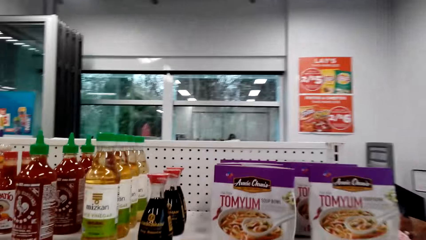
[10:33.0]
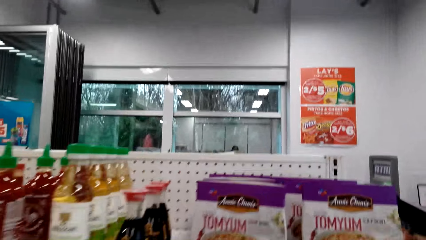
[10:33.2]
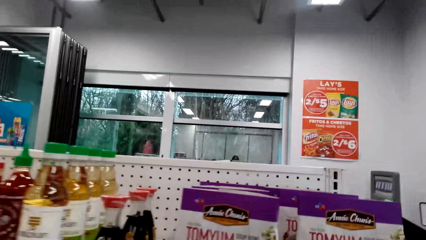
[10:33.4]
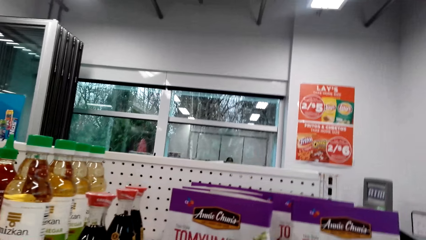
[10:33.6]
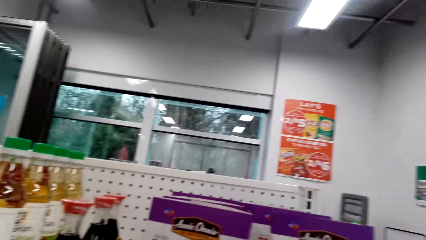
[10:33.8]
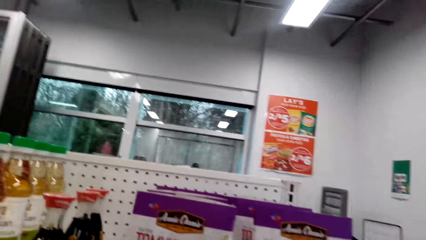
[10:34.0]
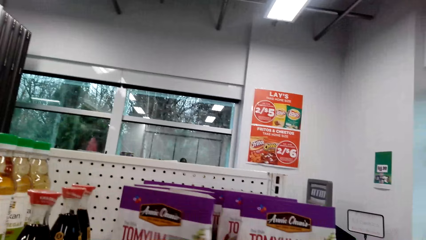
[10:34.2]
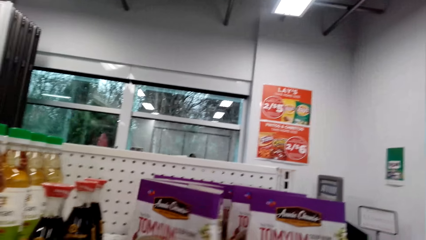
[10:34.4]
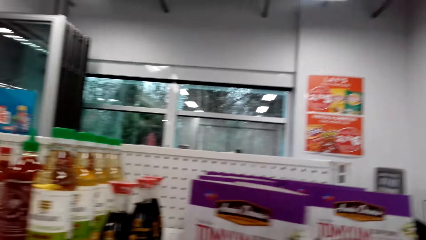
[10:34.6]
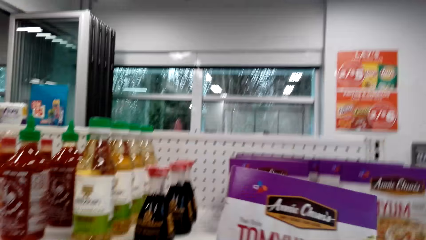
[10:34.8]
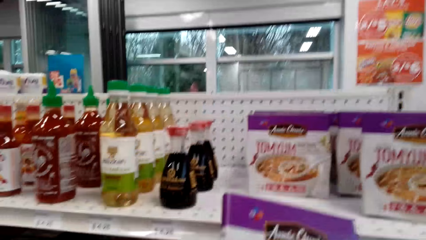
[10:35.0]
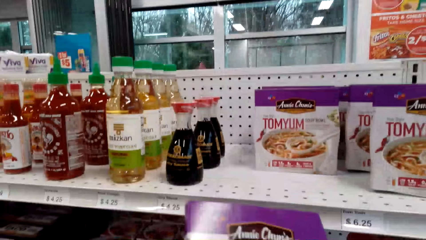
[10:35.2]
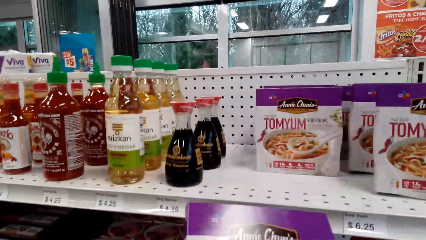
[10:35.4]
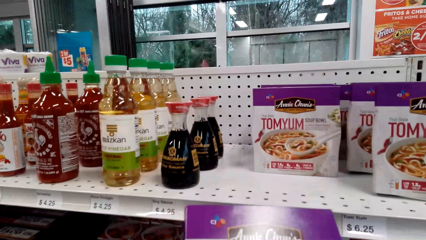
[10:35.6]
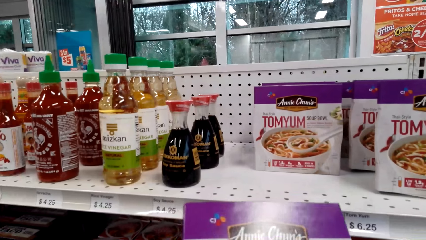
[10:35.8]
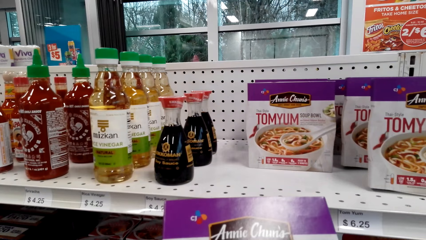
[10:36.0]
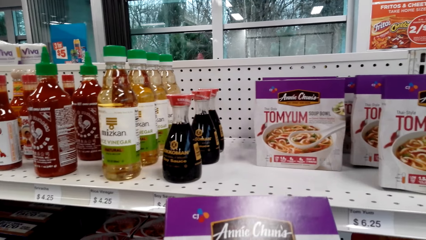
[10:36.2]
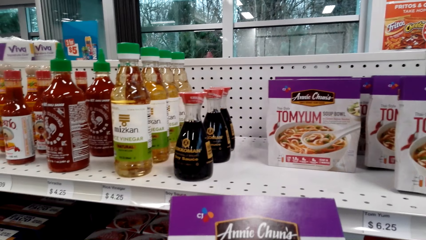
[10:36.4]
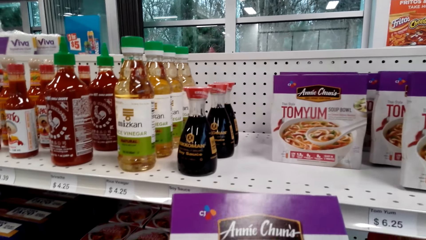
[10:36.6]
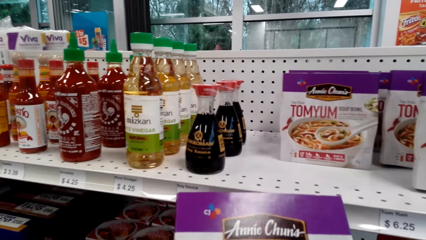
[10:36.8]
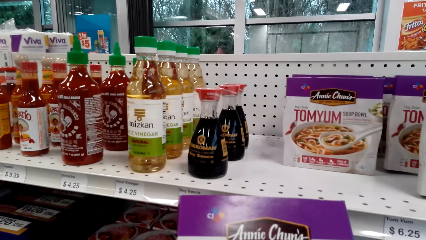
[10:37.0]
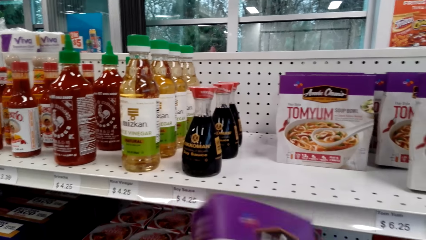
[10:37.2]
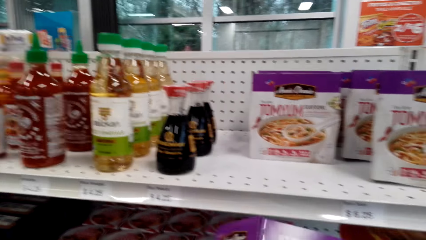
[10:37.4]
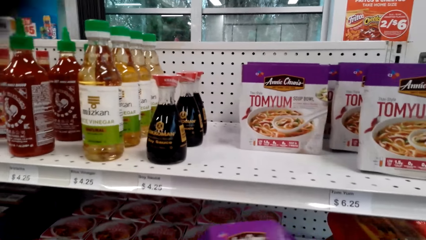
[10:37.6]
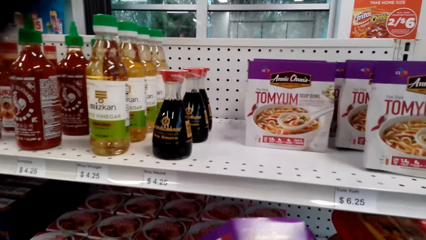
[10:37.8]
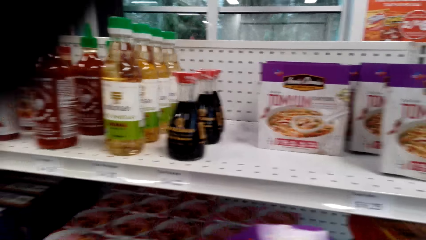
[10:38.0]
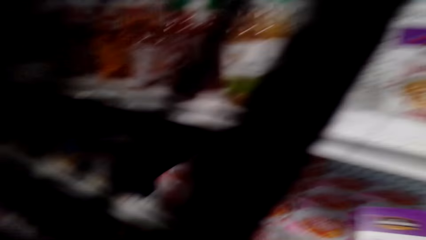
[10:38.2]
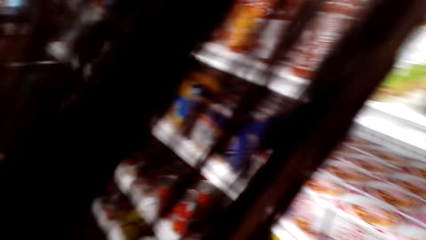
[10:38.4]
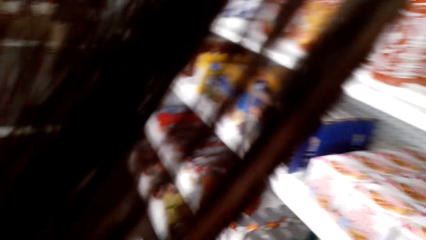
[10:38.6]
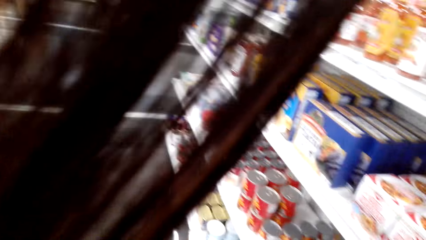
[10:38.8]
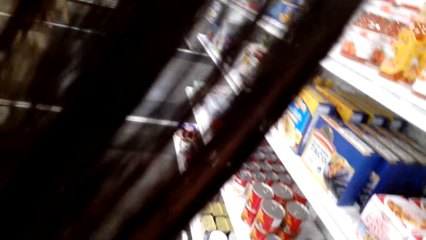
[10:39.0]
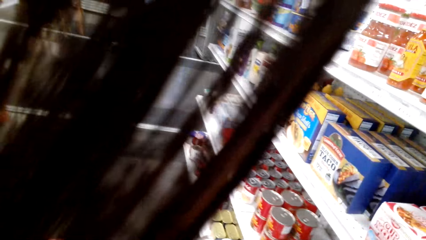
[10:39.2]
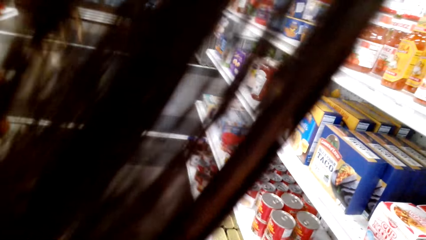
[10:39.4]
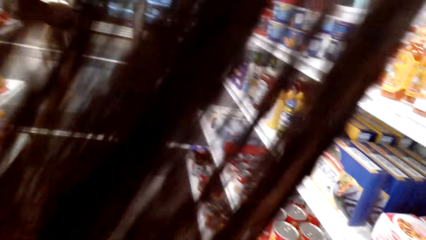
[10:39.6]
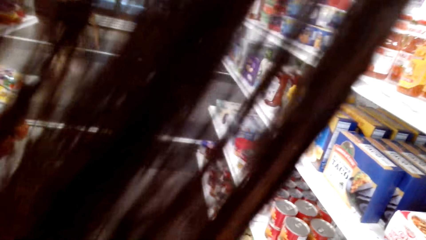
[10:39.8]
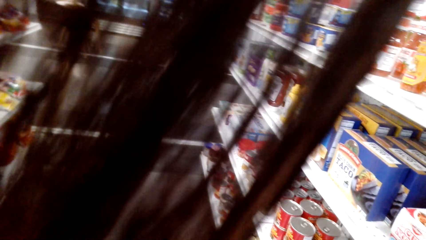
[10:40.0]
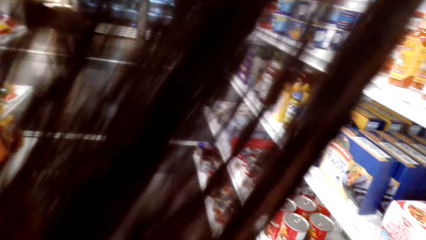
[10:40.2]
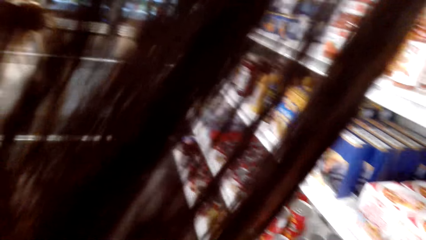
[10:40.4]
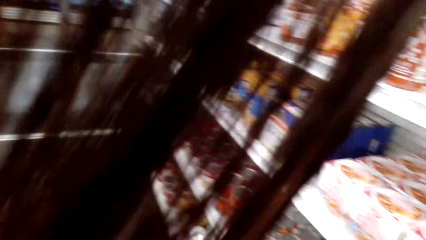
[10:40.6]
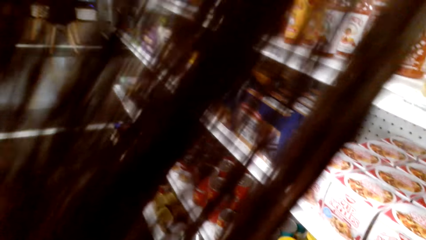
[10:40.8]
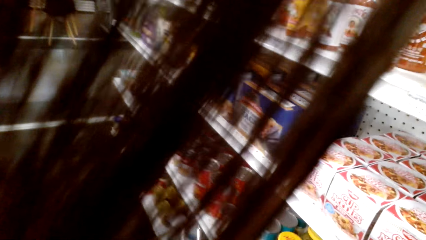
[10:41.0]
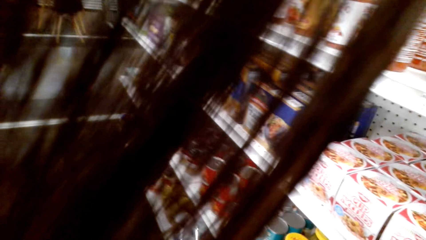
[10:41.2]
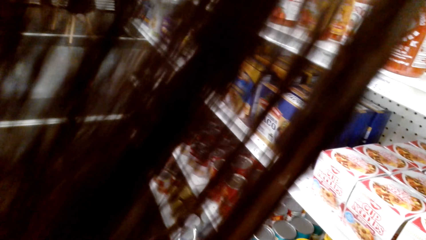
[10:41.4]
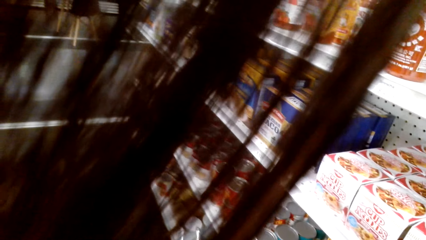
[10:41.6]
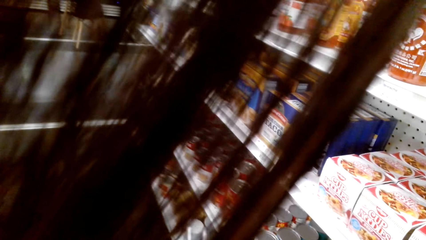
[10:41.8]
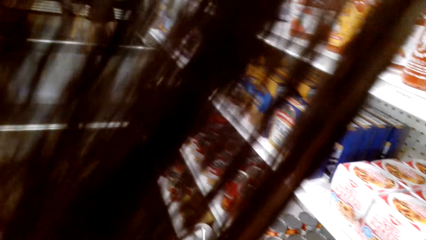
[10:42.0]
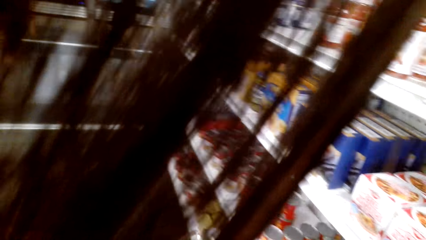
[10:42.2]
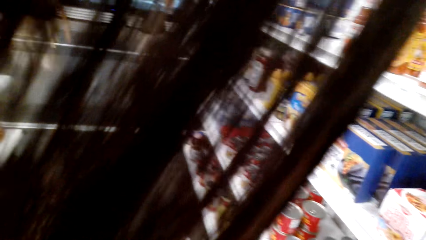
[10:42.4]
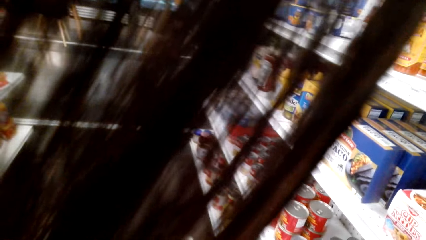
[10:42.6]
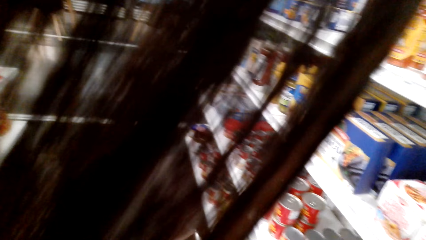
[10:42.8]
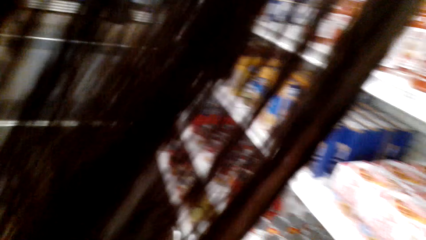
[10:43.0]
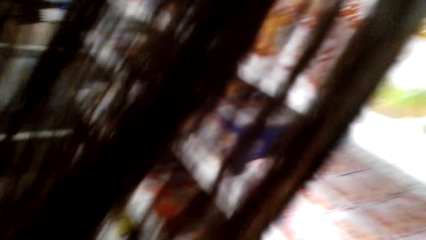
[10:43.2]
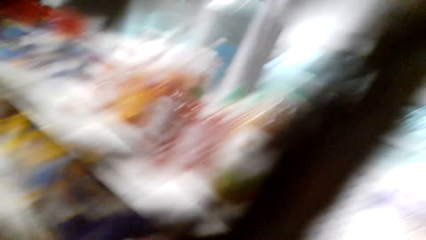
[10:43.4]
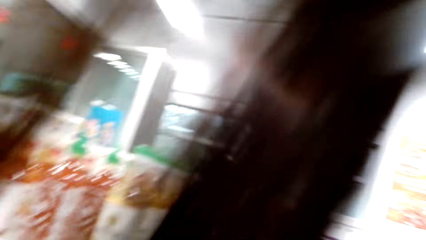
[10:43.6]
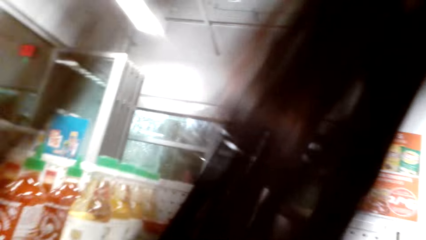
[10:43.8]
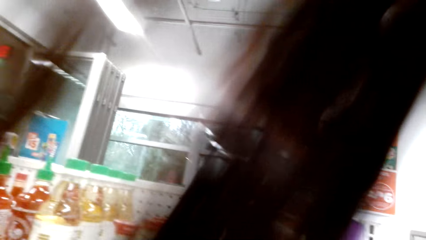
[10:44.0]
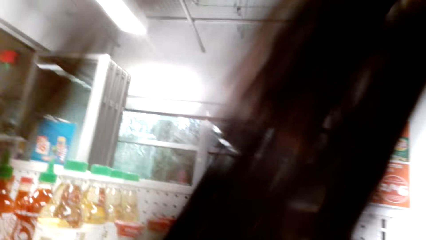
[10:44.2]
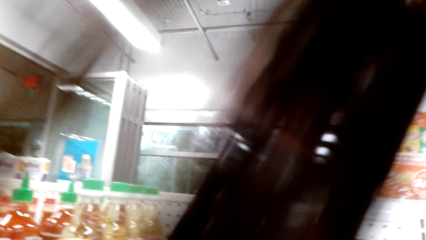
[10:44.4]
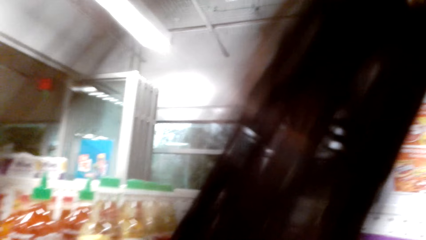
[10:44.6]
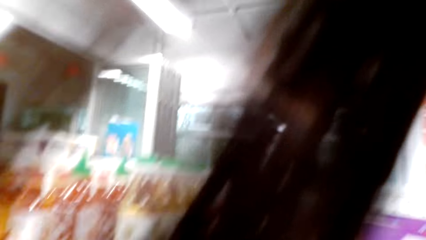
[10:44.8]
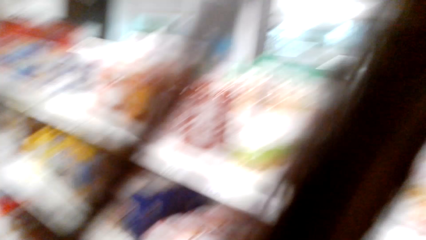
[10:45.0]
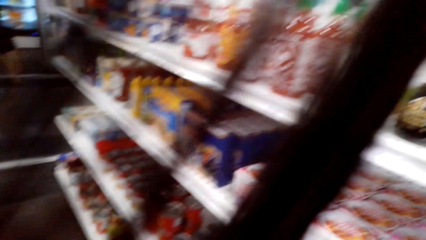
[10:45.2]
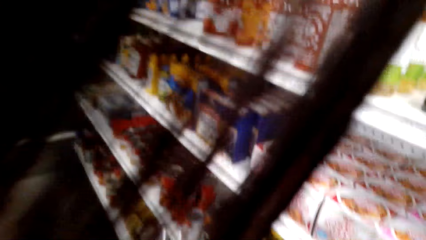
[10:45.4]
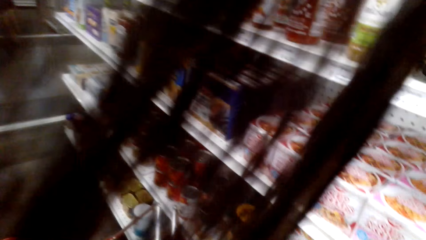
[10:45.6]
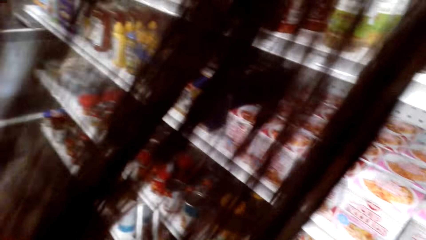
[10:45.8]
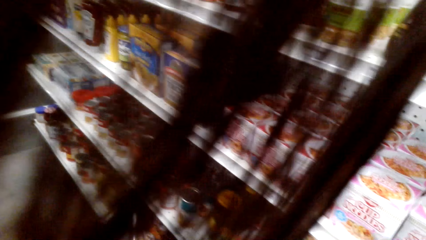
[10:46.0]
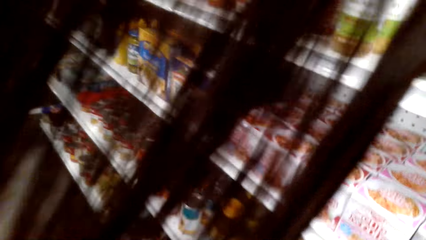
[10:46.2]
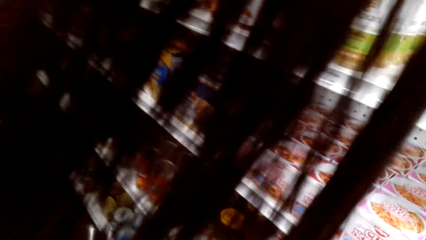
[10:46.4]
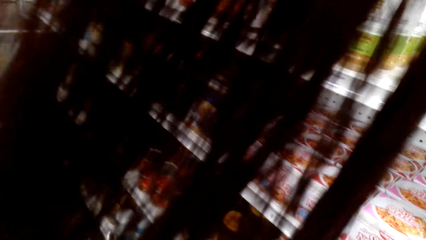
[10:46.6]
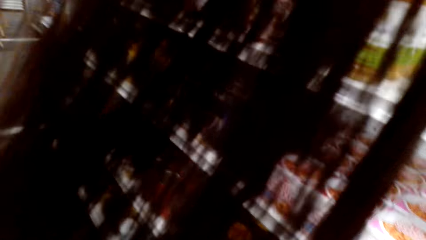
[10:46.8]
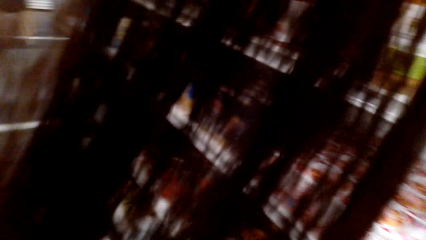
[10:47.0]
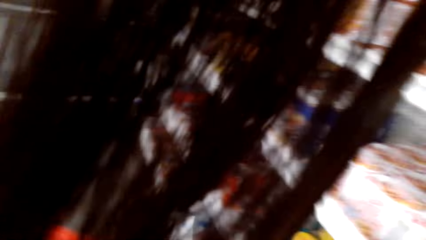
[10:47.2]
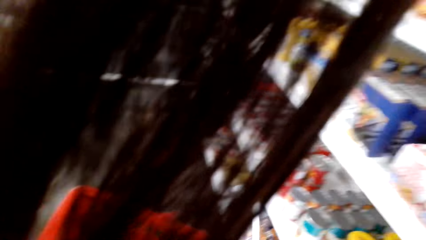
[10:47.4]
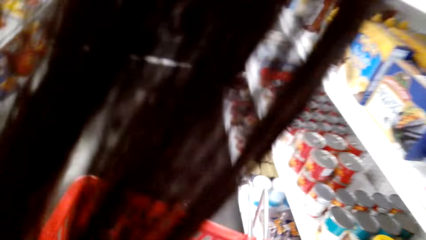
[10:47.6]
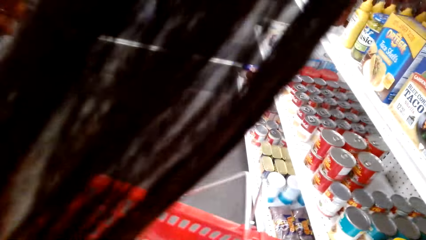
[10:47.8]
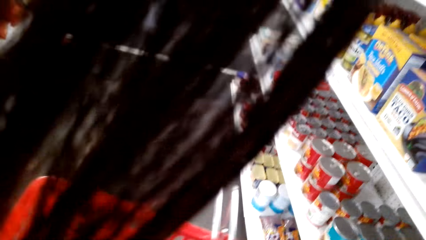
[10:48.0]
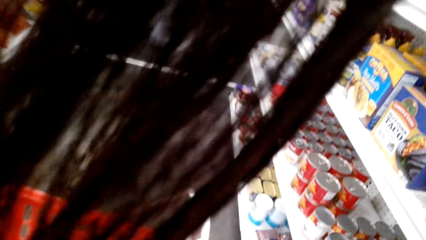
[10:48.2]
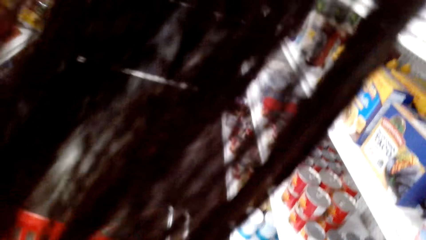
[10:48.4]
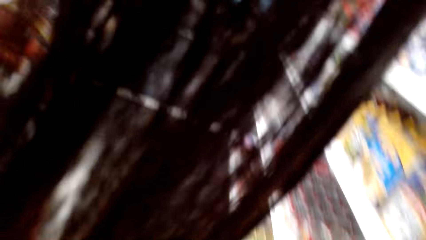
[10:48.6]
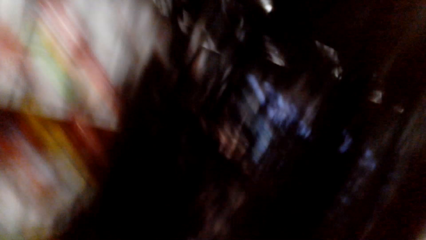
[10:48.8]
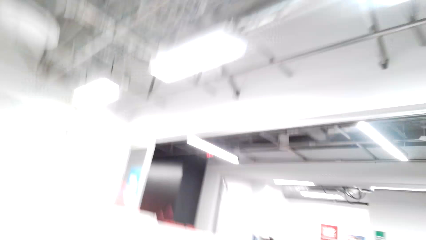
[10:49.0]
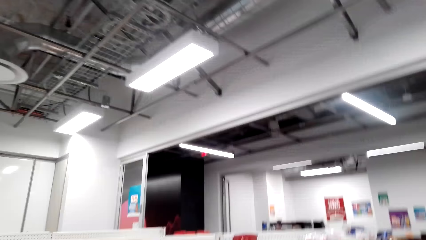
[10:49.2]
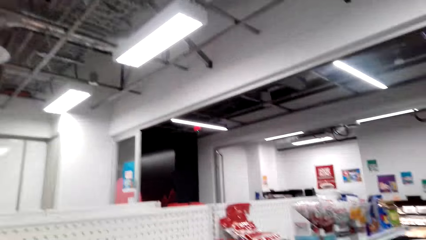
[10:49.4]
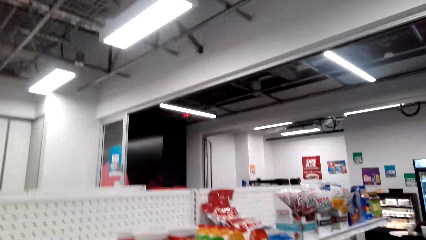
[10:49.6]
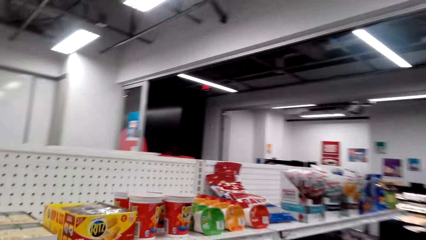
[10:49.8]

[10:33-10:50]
The camera wearer picks a Tom Yum packet from the shelf. They hold a basket.
